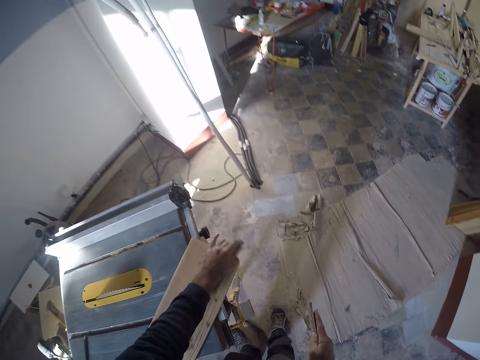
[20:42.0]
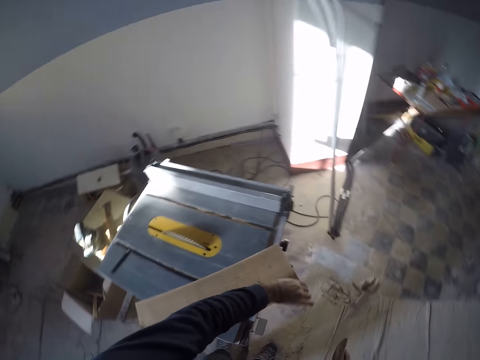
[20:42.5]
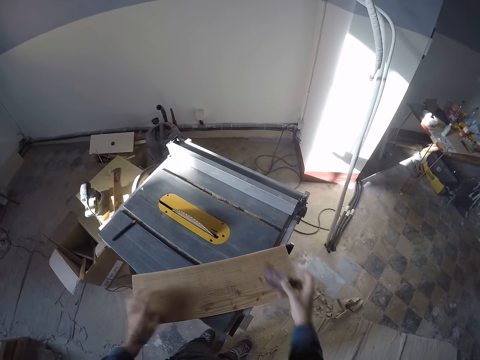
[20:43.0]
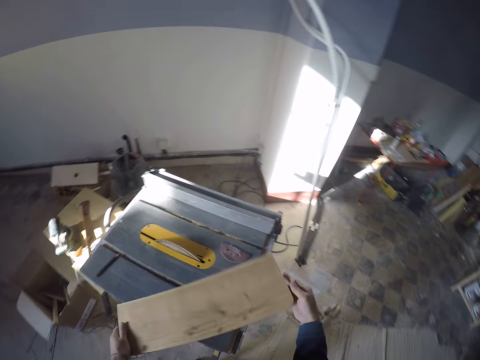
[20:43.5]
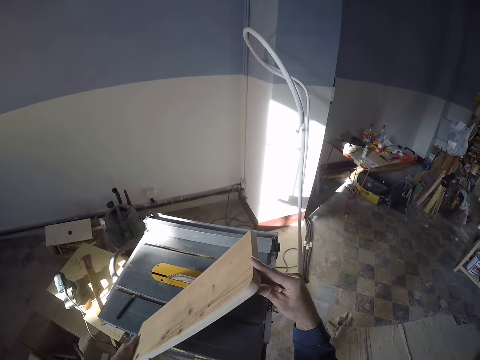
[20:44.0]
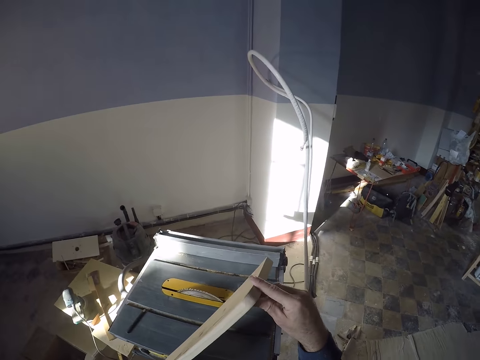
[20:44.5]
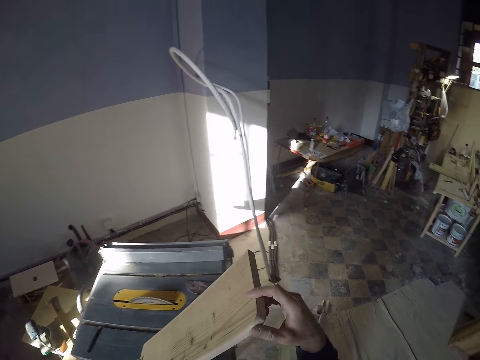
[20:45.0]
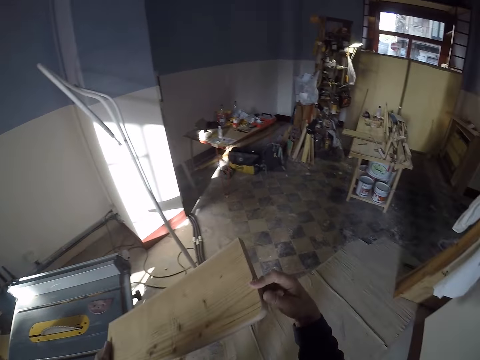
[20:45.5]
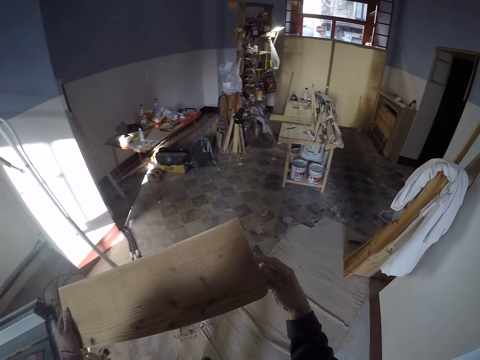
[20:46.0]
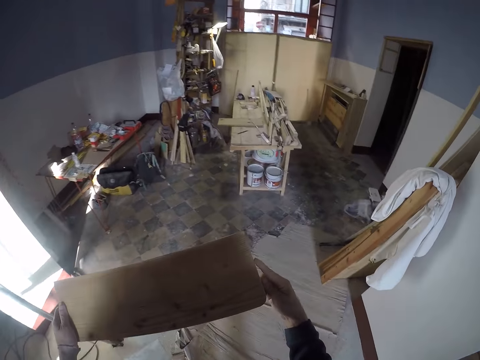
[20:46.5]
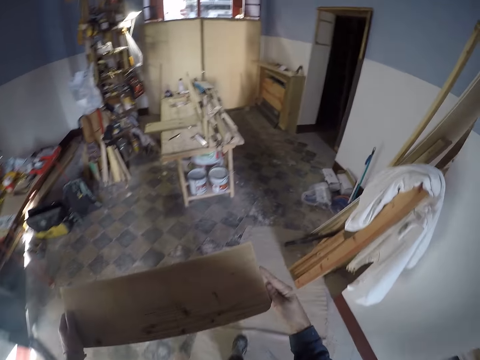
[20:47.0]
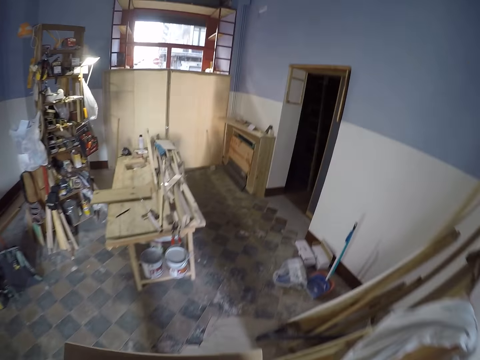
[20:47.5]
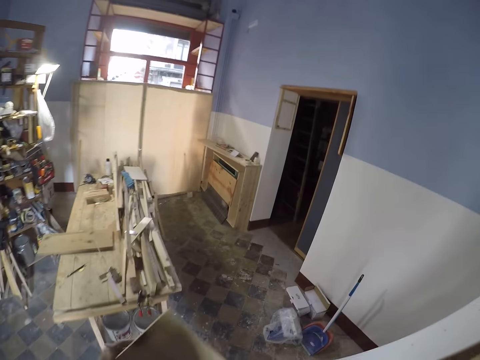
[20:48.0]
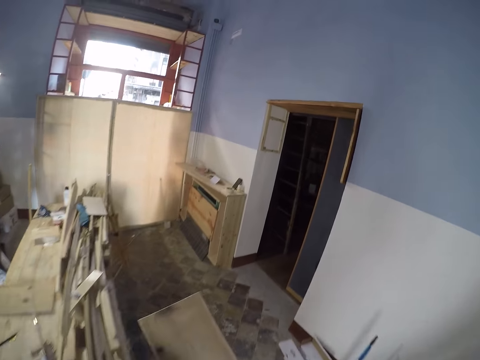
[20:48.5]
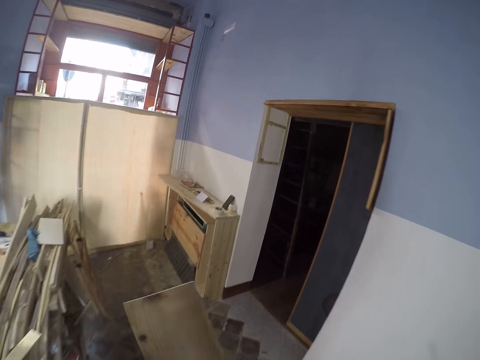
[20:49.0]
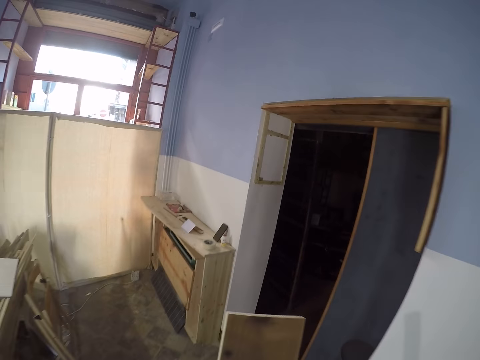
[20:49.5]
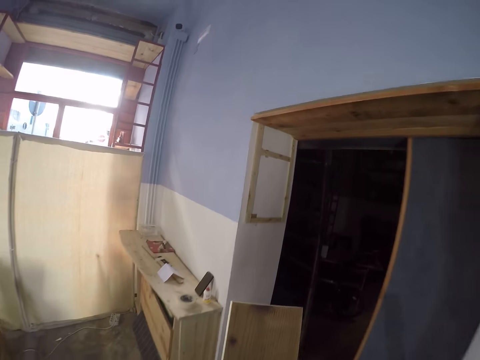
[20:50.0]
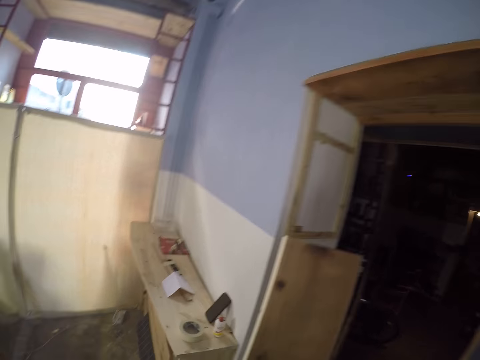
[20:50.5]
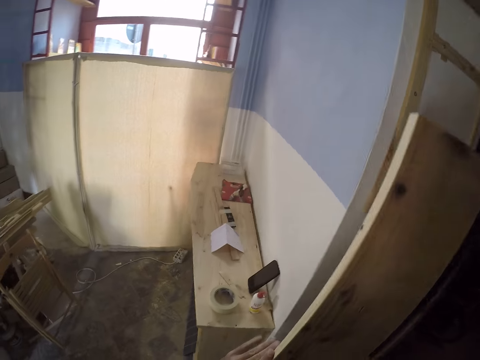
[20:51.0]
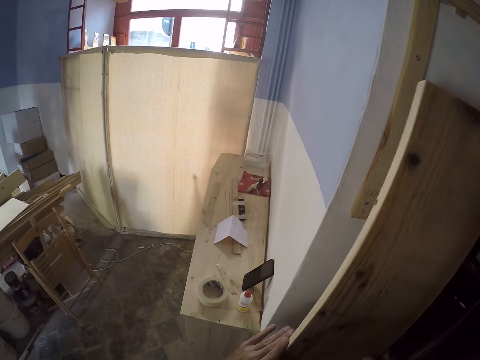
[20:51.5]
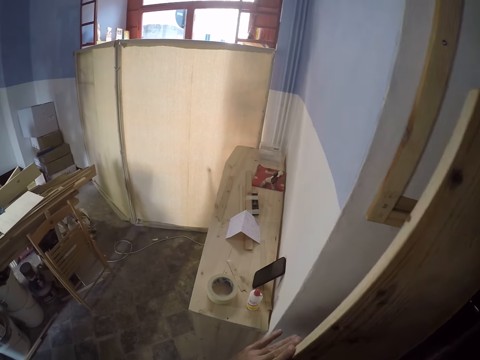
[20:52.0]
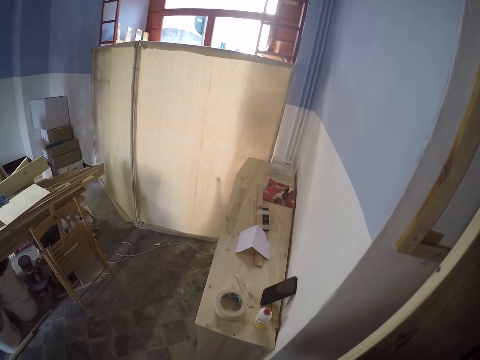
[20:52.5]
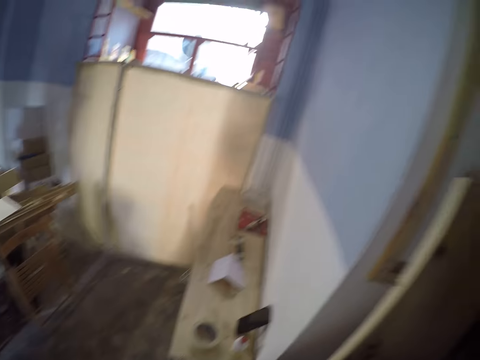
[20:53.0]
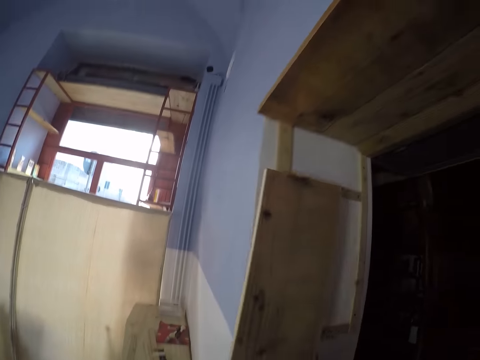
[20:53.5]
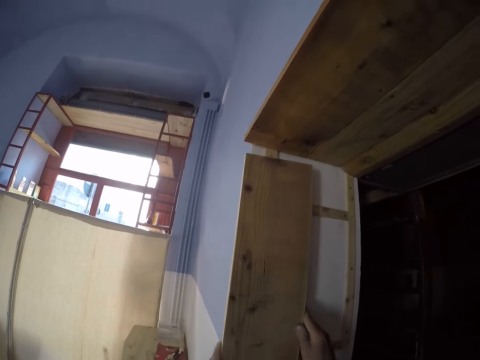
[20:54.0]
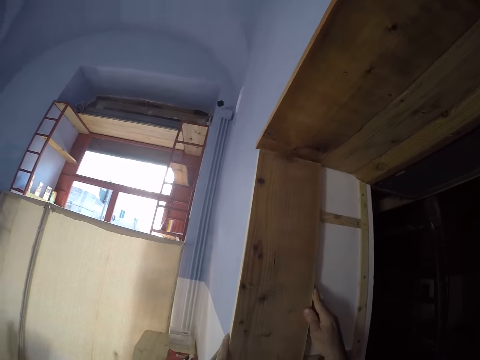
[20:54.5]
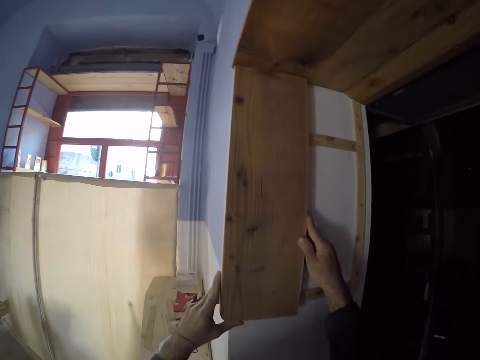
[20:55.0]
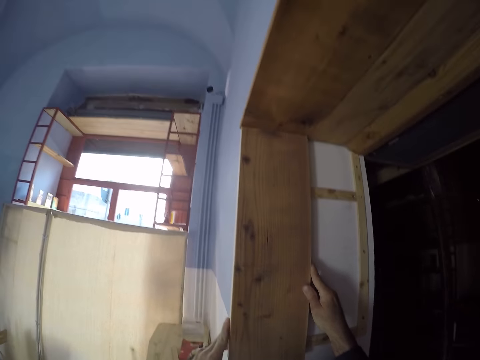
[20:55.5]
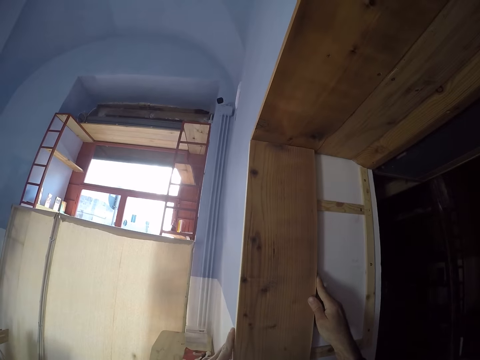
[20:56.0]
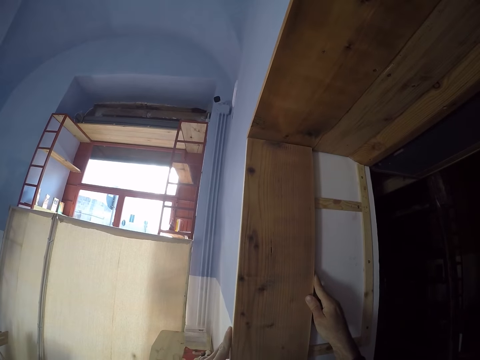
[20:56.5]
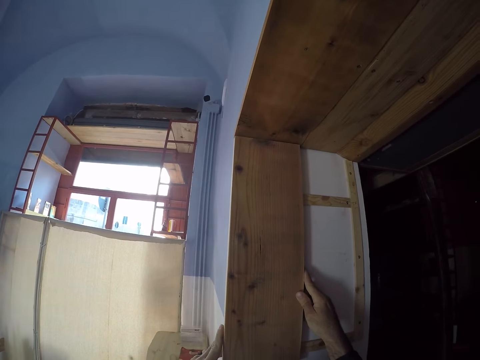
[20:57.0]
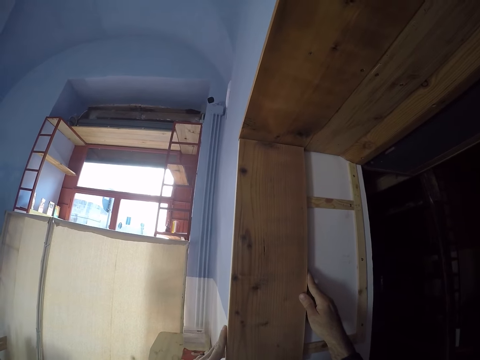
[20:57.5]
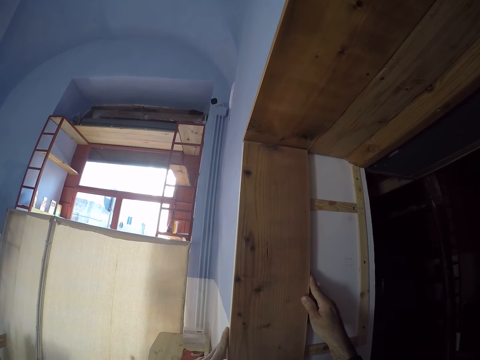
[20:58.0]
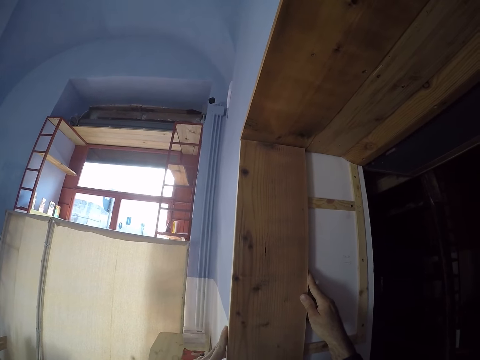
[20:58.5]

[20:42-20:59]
The camera wearer wipes the wood with his left hand. He throws the sandpaper on the table saw with his right hand. He inspects the wood with both hands. He carries the wood with both hands towards the door. He places the log of wood against a wall in the workshop with both hands. He places the wood on the side of the door.

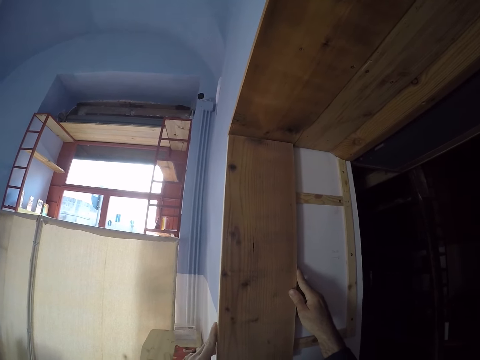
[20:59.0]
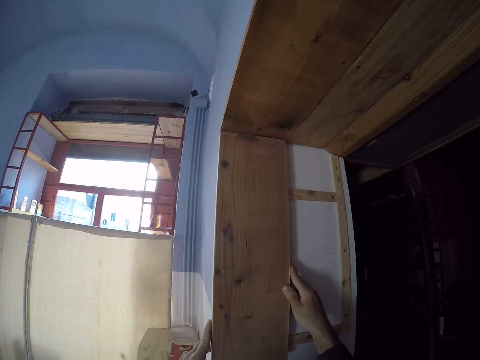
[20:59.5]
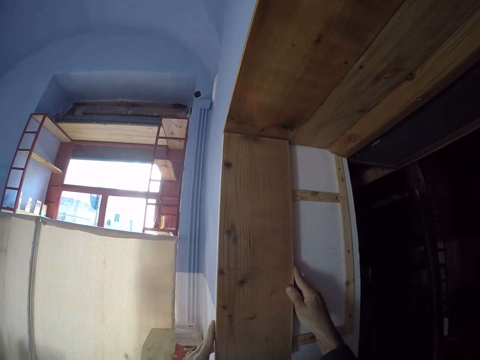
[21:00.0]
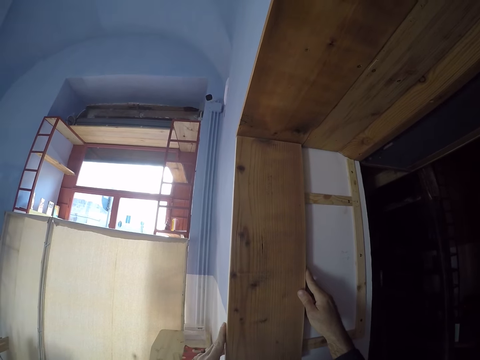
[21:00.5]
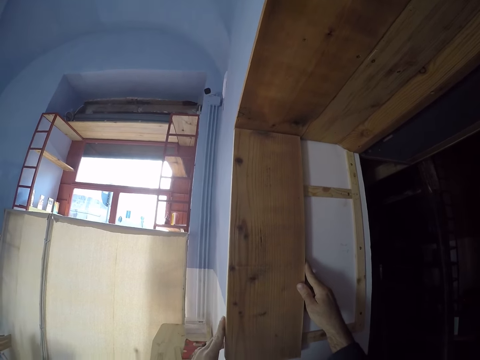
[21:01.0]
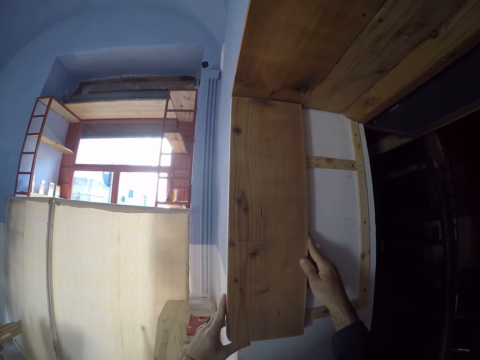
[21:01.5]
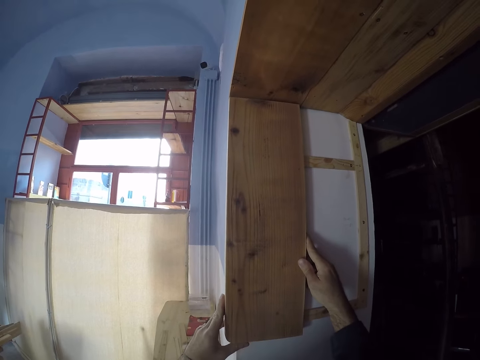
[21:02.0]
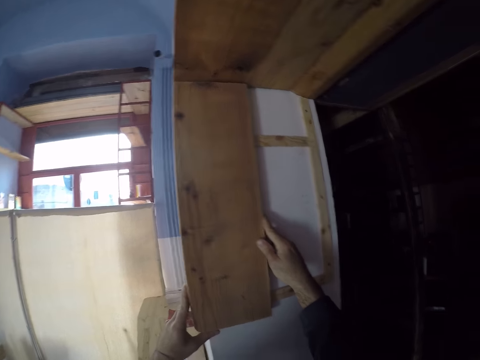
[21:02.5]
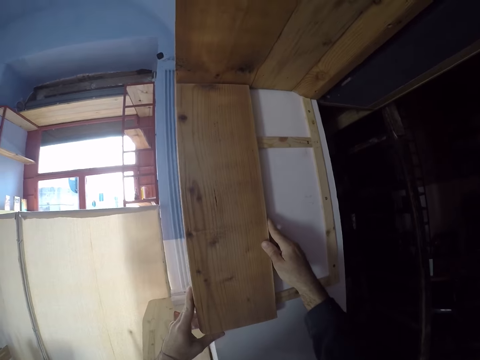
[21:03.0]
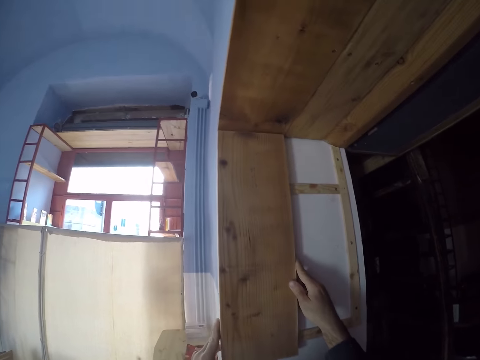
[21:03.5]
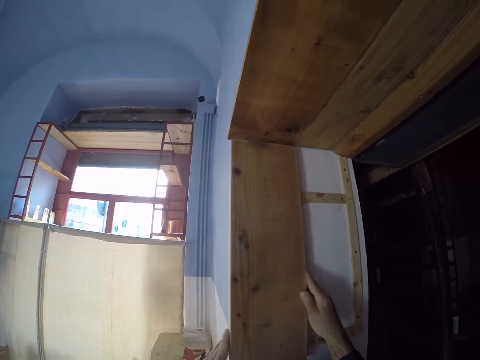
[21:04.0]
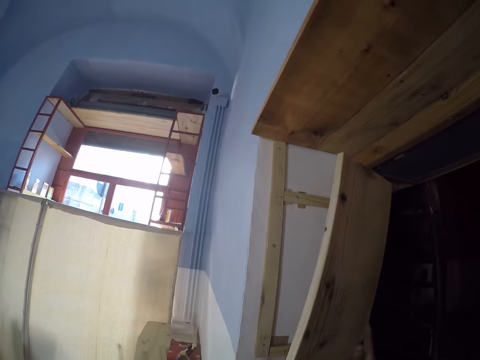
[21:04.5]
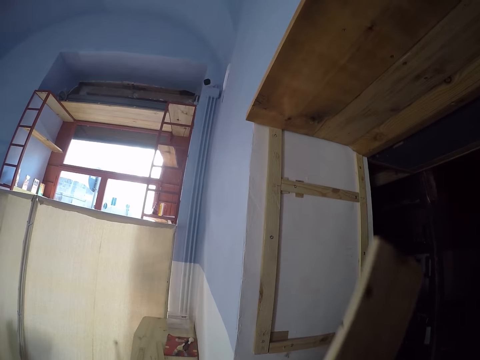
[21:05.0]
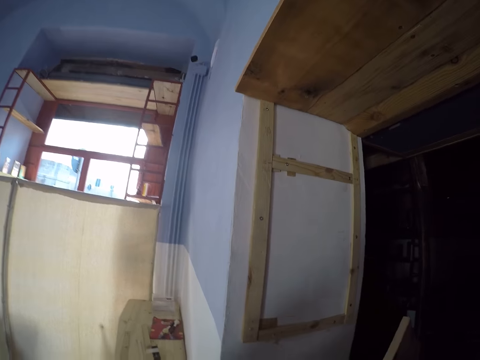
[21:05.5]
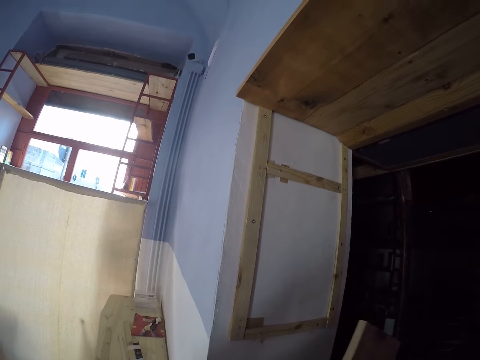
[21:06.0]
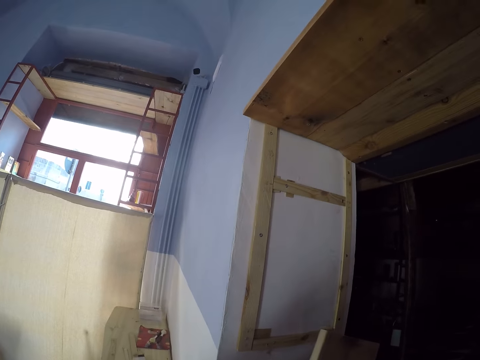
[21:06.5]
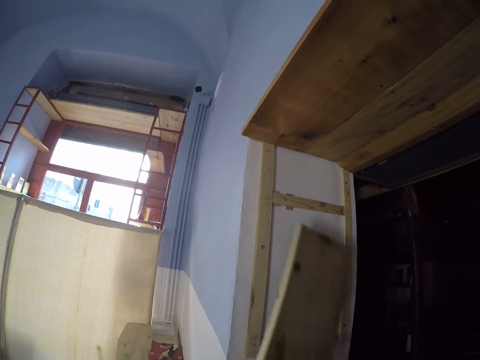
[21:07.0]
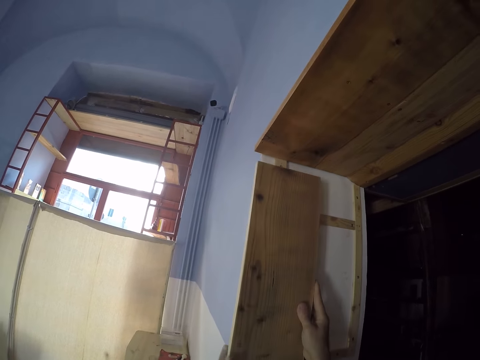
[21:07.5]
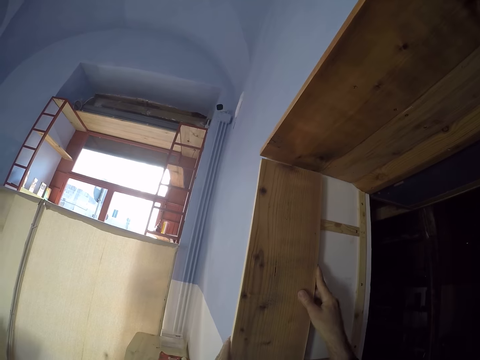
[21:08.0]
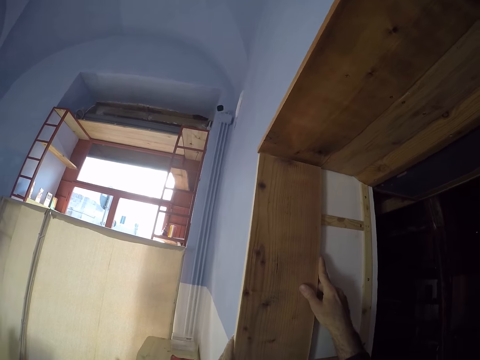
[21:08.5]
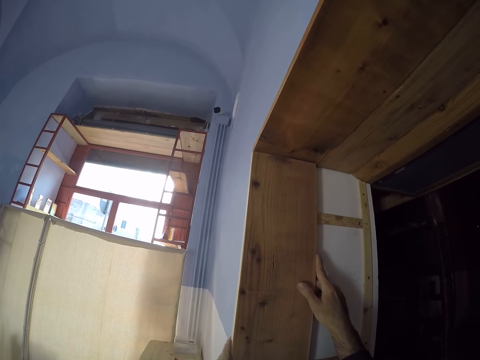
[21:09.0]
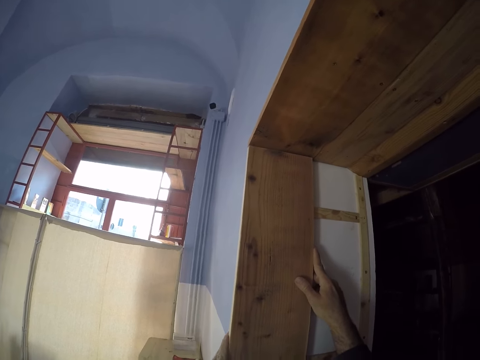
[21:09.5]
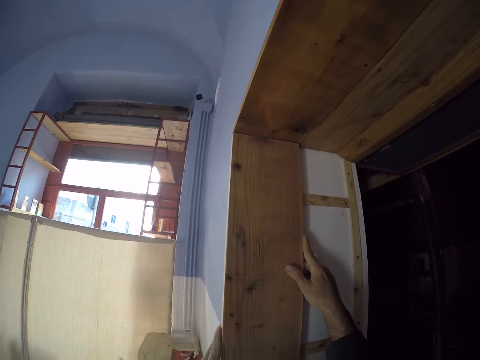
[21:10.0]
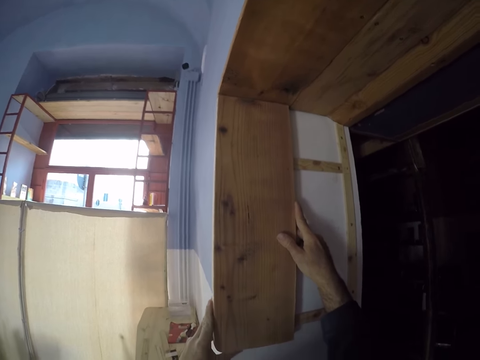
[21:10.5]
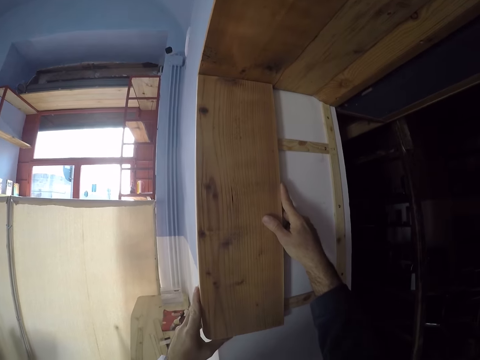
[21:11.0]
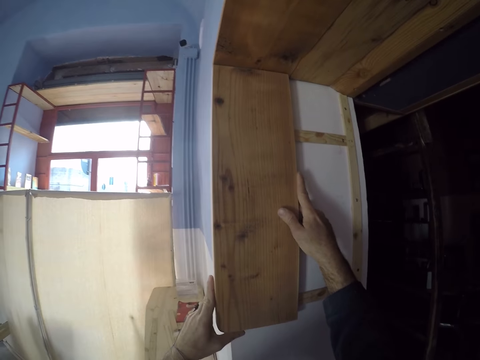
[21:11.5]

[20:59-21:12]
The camera wearer removes the log of wood from the wall with both hands. He places the log of wood against the wall with both hands.
